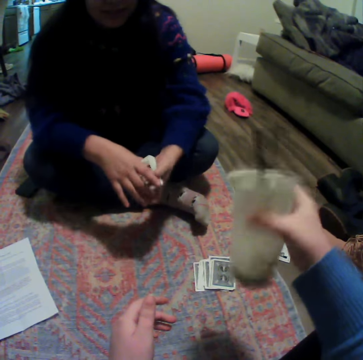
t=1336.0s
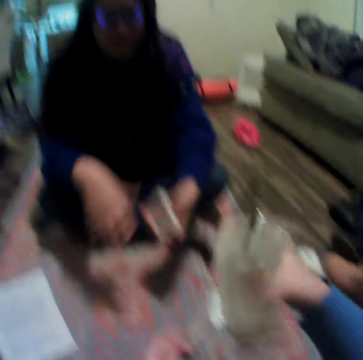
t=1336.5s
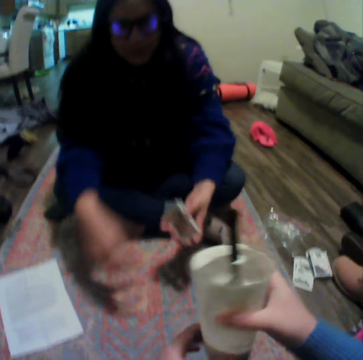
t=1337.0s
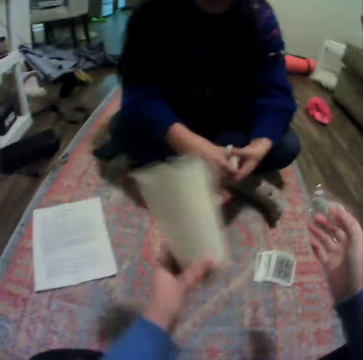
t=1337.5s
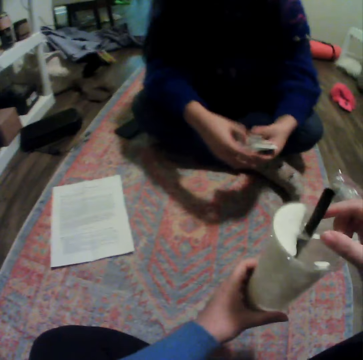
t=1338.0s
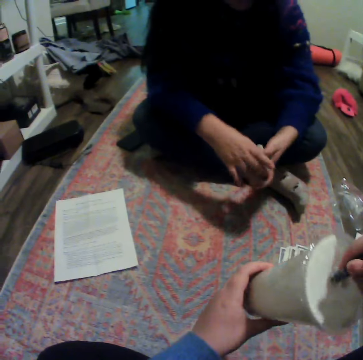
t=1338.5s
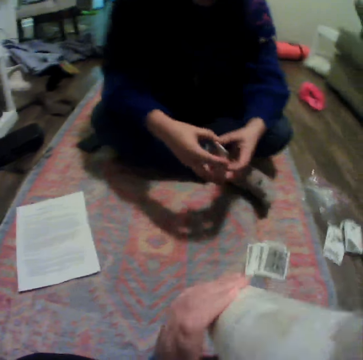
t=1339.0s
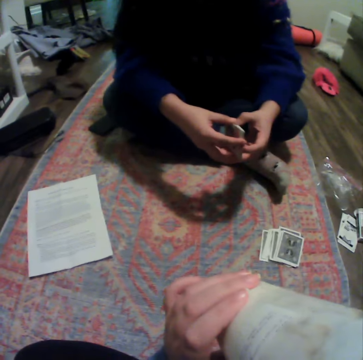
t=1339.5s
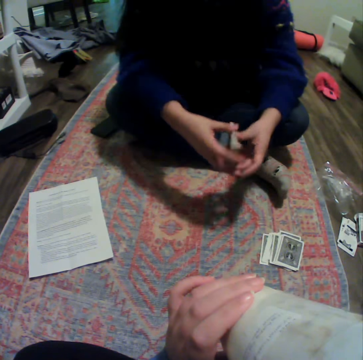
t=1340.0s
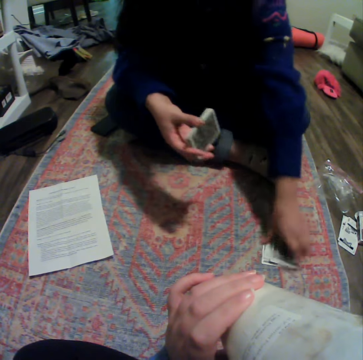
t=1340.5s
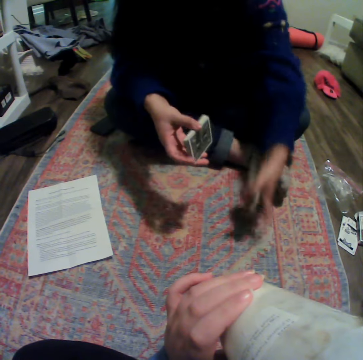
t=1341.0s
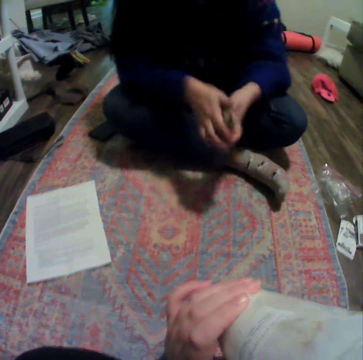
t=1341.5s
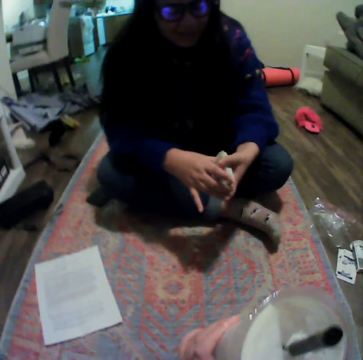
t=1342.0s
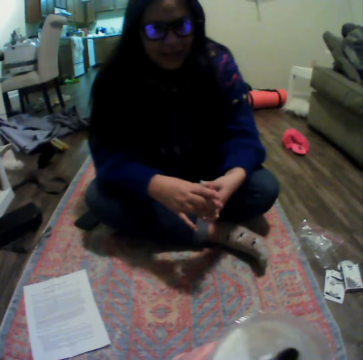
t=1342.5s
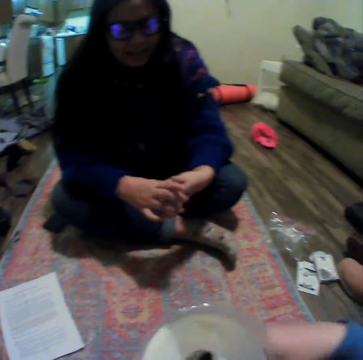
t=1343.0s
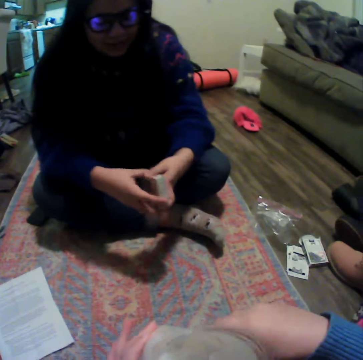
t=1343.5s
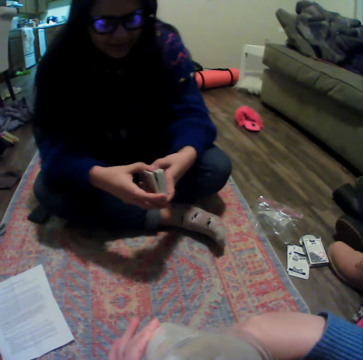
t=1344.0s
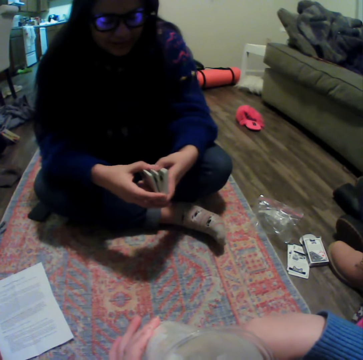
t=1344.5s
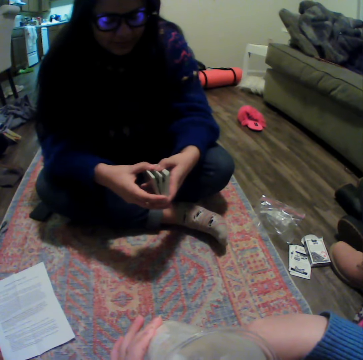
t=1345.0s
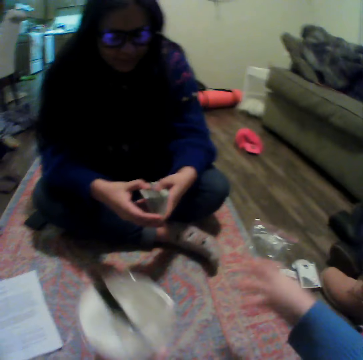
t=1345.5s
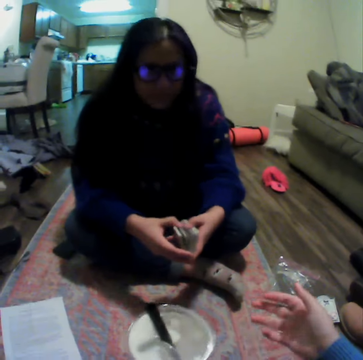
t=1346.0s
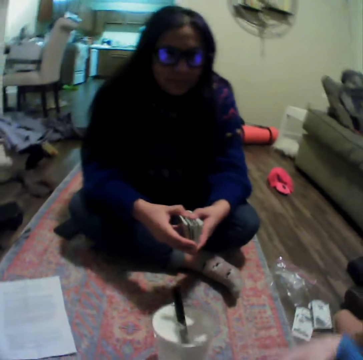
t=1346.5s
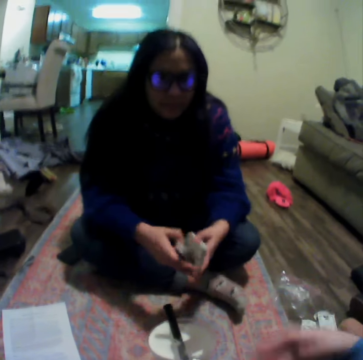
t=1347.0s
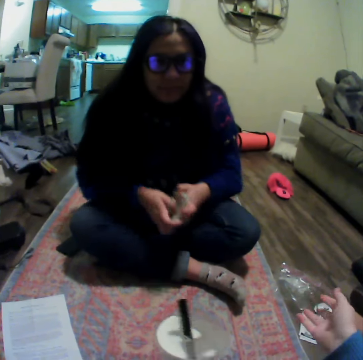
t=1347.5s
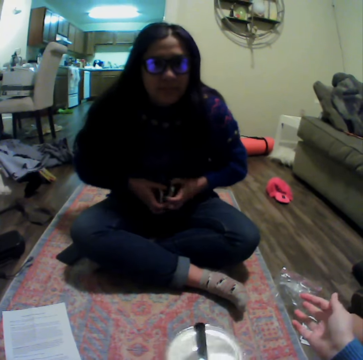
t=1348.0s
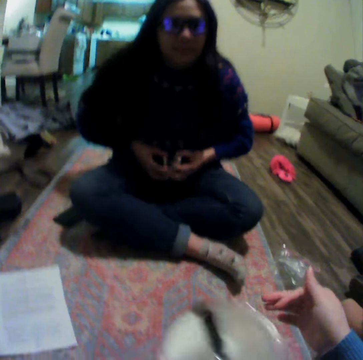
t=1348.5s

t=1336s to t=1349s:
The camera wearer shakes her something. A lady points at the paper. The camera wearer drinks something. The lady collects the cards, gathers the cards and divides the cards. The camera wearer looks at something.

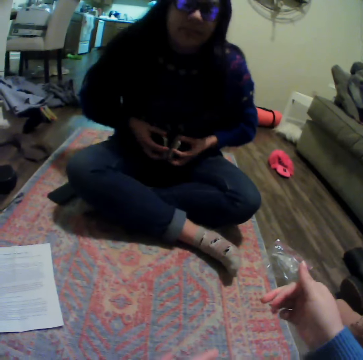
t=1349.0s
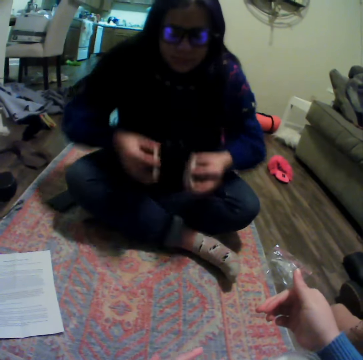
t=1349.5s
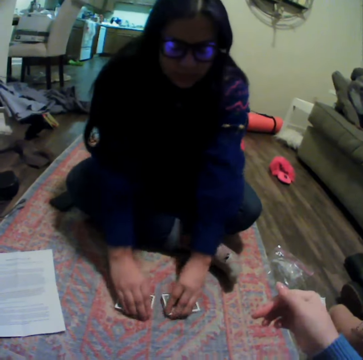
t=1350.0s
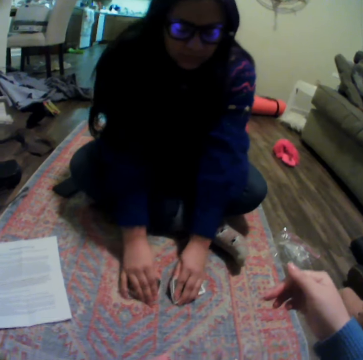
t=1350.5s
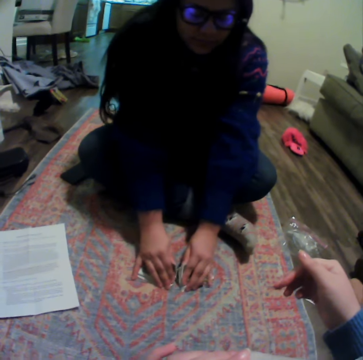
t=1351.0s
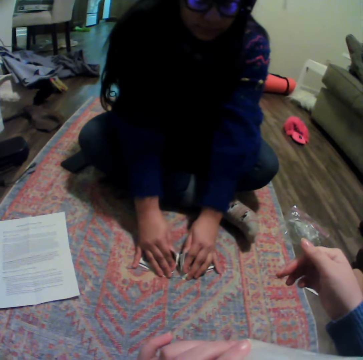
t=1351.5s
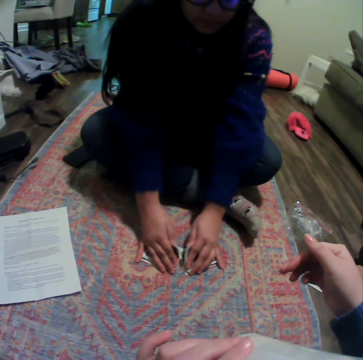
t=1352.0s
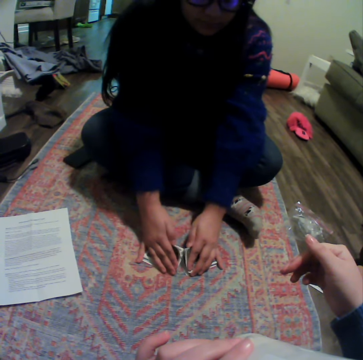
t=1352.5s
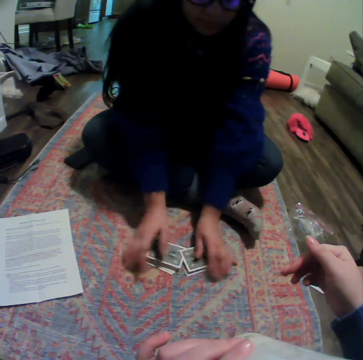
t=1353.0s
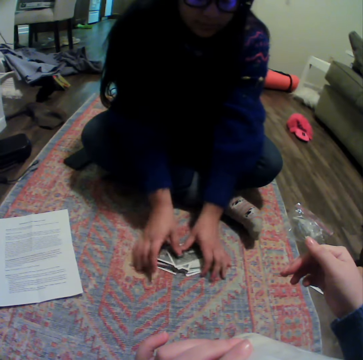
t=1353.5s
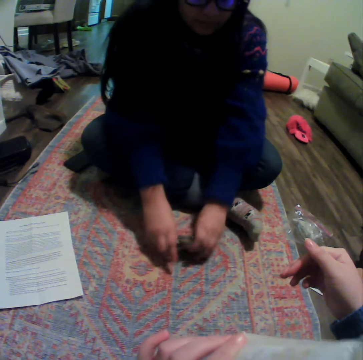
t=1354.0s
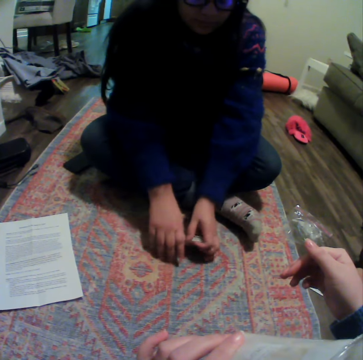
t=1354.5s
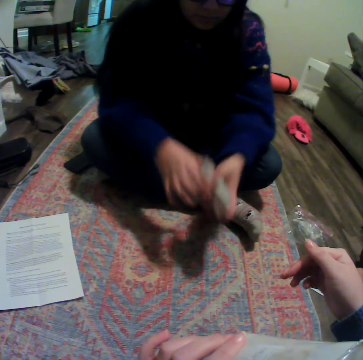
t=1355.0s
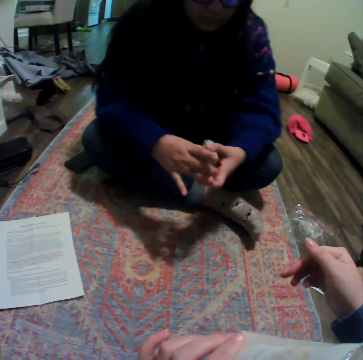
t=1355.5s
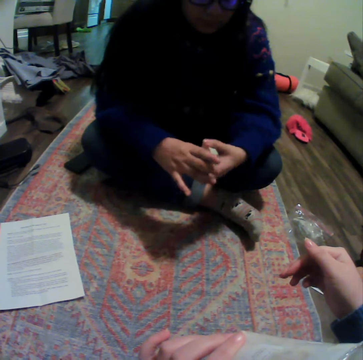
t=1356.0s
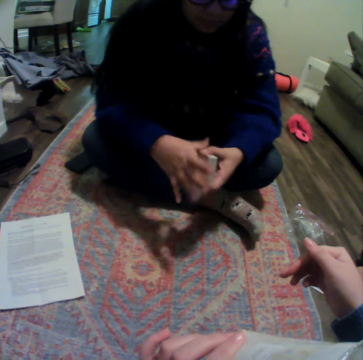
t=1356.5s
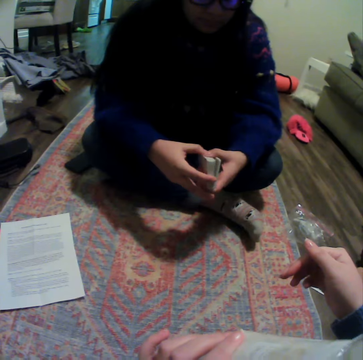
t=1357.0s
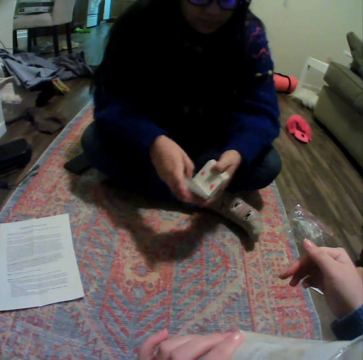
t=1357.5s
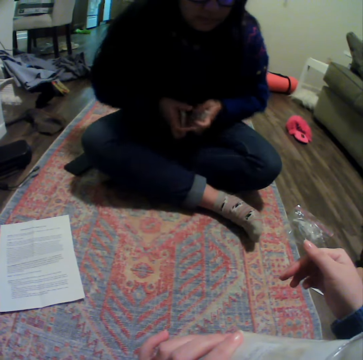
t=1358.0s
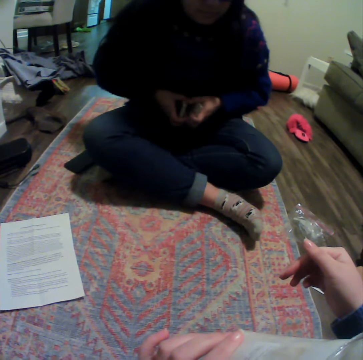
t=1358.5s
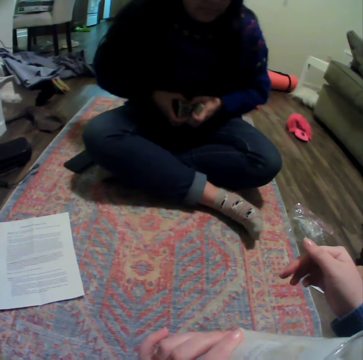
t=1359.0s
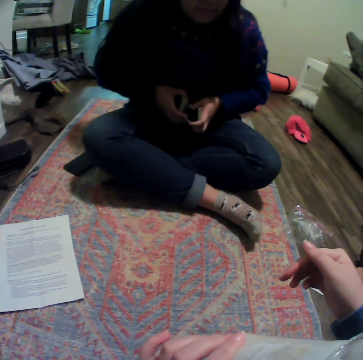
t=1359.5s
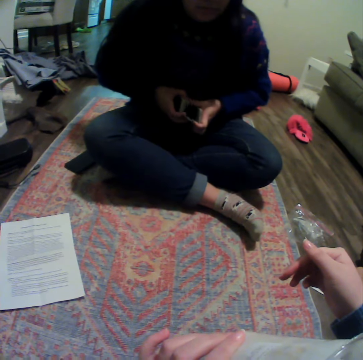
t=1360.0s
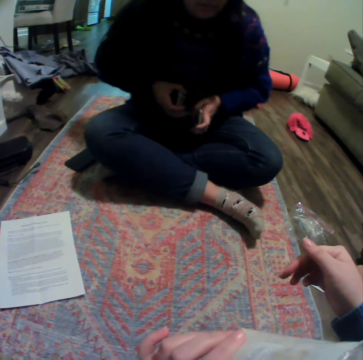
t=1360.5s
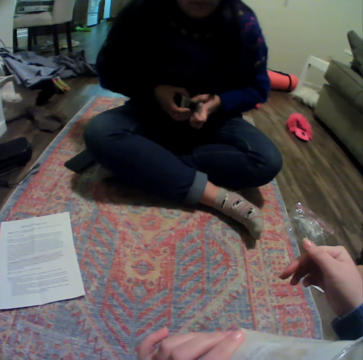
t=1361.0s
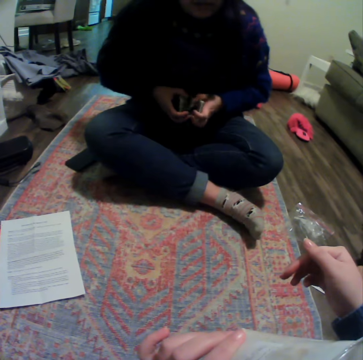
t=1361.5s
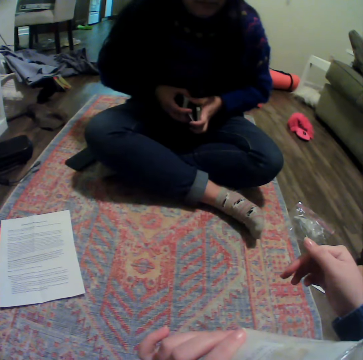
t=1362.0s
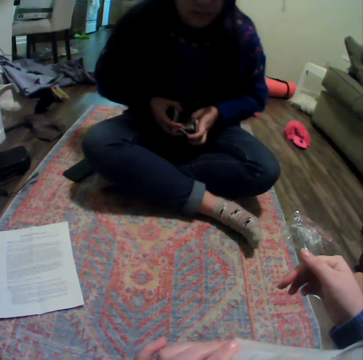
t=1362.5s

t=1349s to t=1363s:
A lady puts the cards down, reshuffles the cards, gathers the cards and divides the cards.

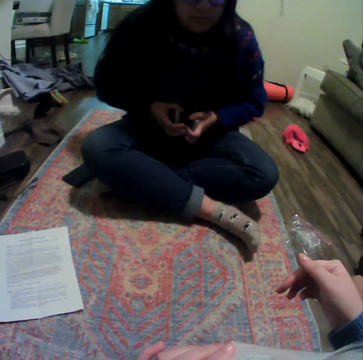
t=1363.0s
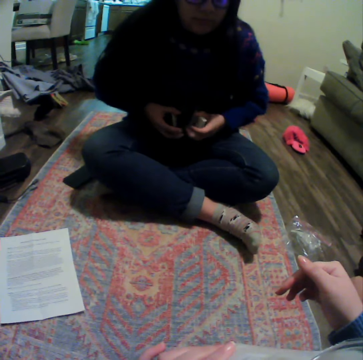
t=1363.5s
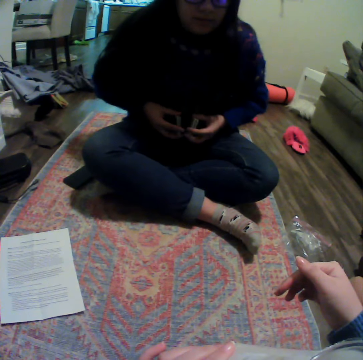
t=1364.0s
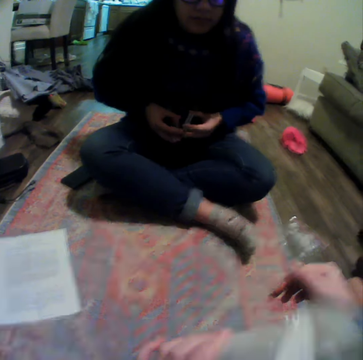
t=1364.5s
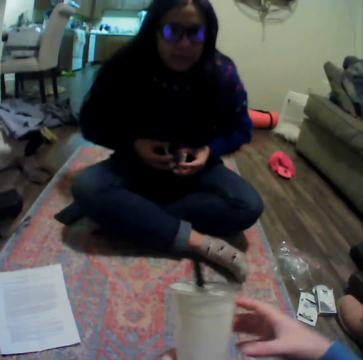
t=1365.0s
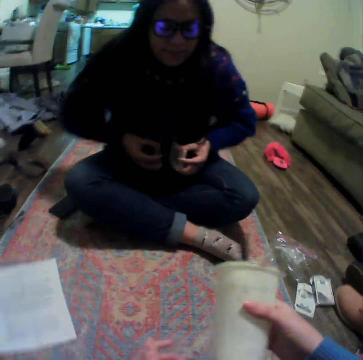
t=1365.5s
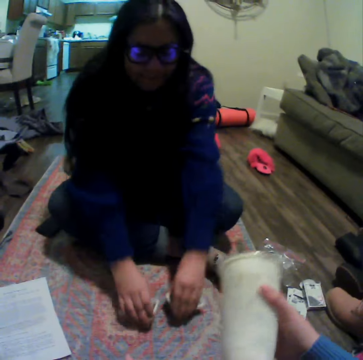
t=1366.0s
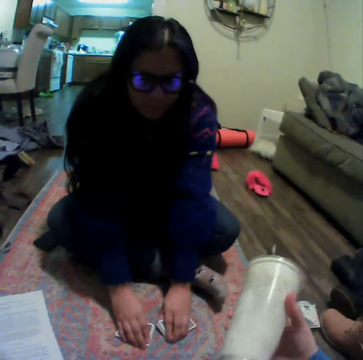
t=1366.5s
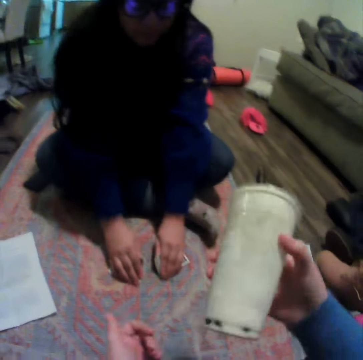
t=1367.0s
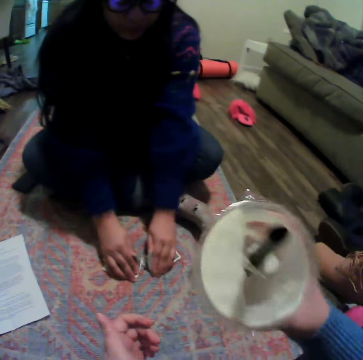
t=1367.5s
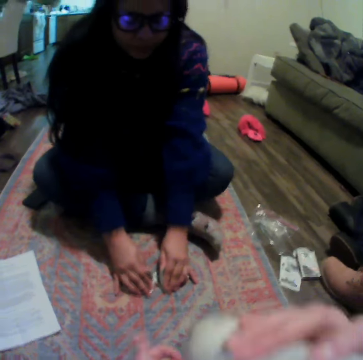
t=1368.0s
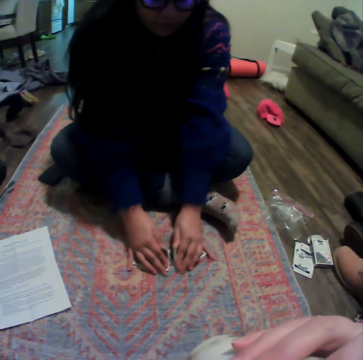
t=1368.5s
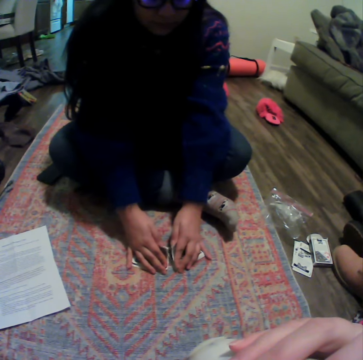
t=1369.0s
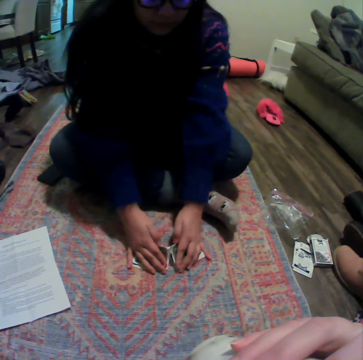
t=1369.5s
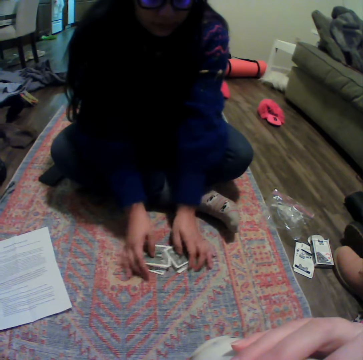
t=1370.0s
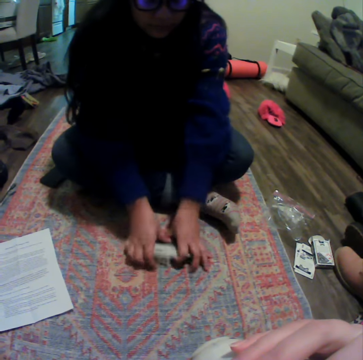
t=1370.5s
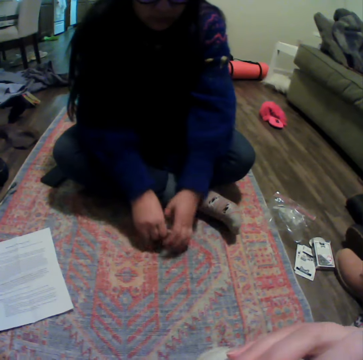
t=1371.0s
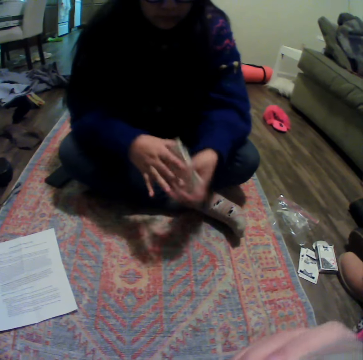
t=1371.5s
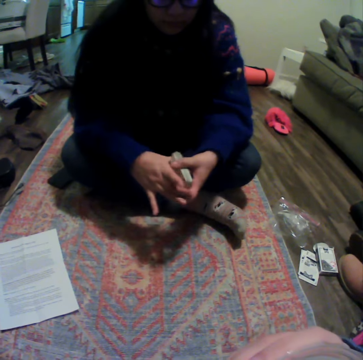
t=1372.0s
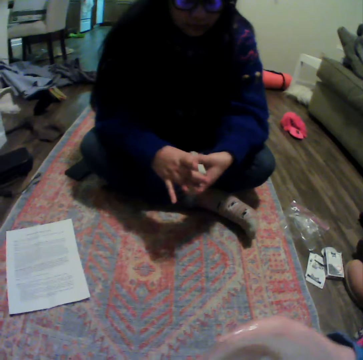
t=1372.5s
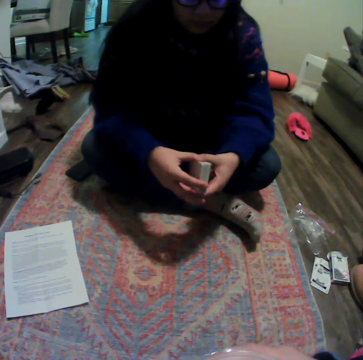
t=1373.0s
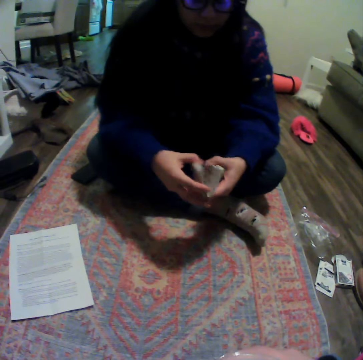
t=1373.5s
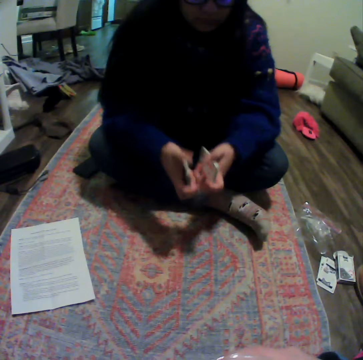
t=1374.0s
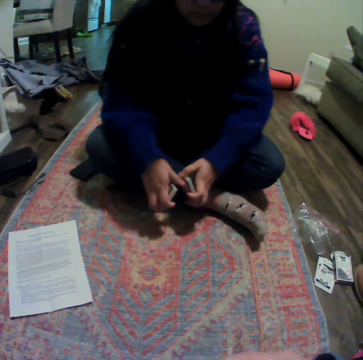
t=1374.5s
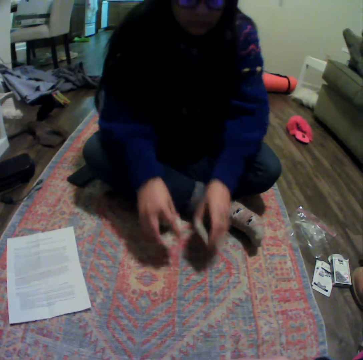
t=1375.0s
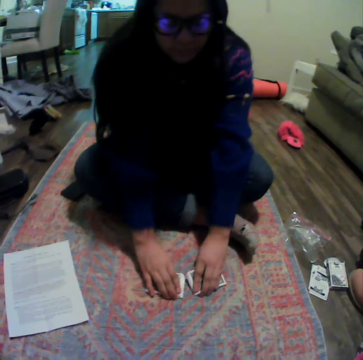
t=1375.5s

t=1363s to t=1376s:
A lady puts the cards down. The camera wearer shakes a plastic cup. They drink something. The lady reshuffles the cards, gathers the cards and divides the cards in her hands.
